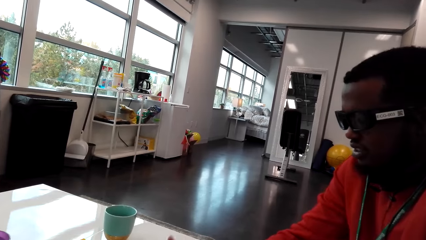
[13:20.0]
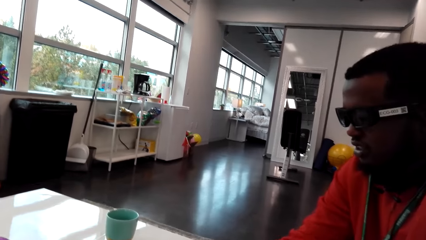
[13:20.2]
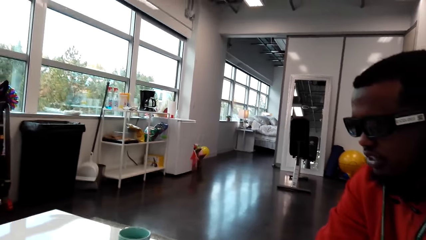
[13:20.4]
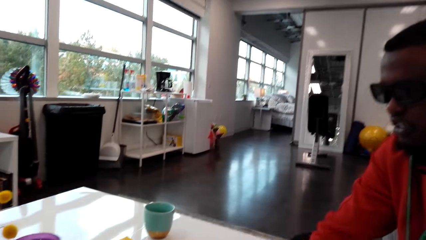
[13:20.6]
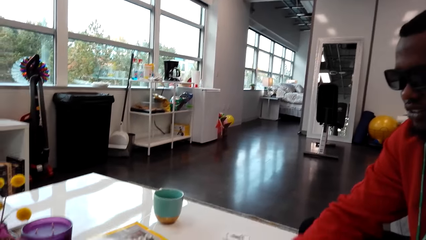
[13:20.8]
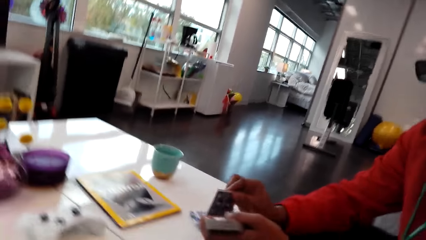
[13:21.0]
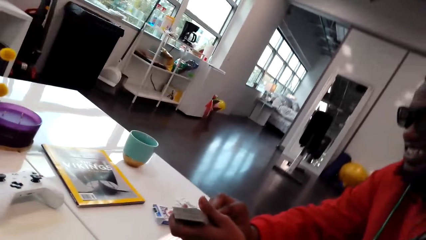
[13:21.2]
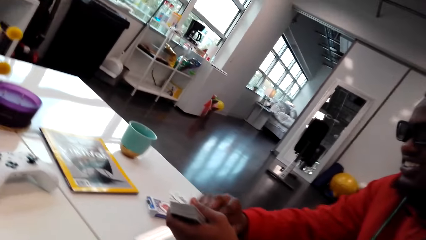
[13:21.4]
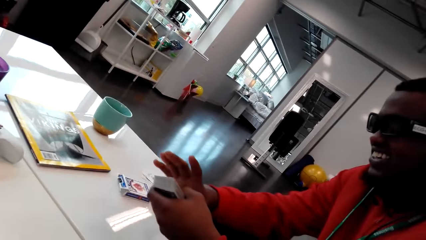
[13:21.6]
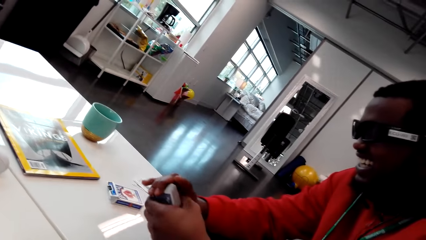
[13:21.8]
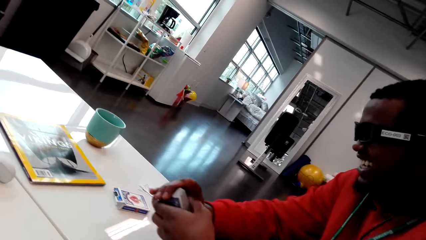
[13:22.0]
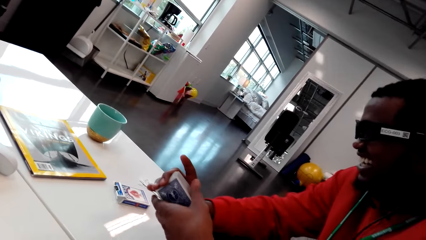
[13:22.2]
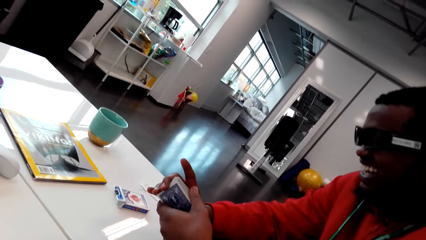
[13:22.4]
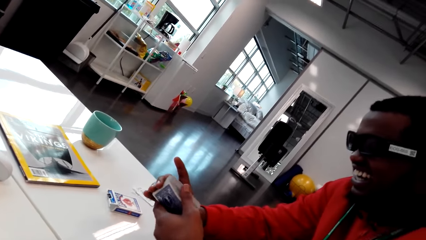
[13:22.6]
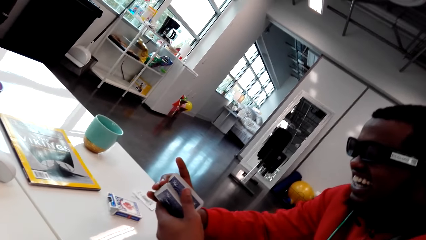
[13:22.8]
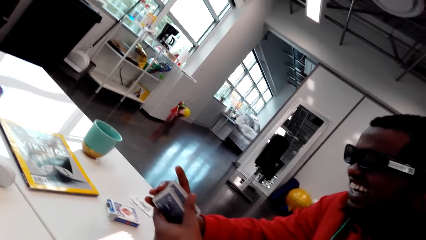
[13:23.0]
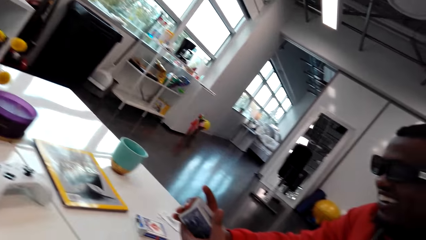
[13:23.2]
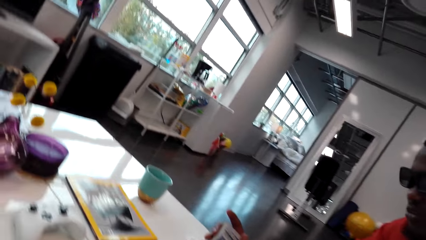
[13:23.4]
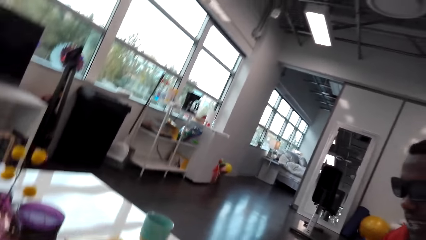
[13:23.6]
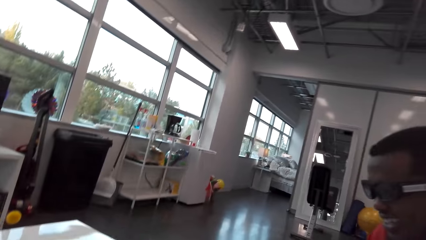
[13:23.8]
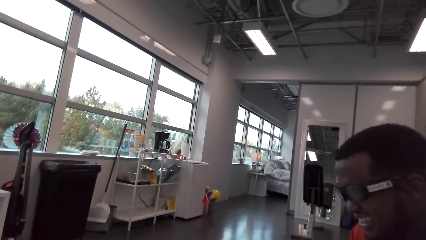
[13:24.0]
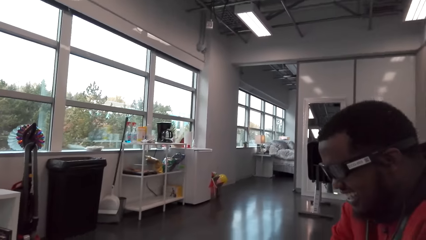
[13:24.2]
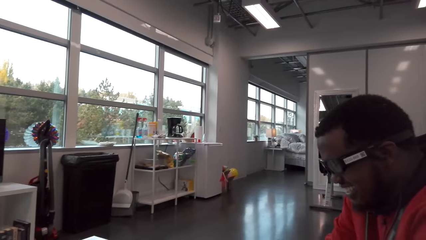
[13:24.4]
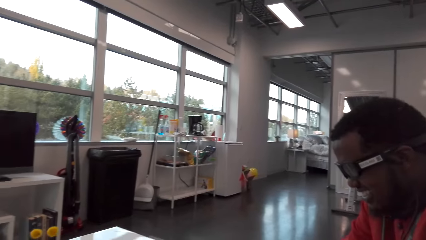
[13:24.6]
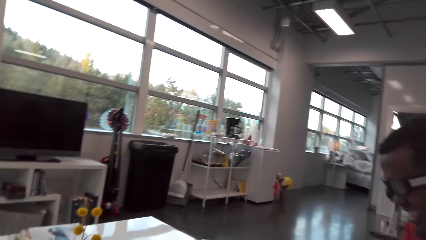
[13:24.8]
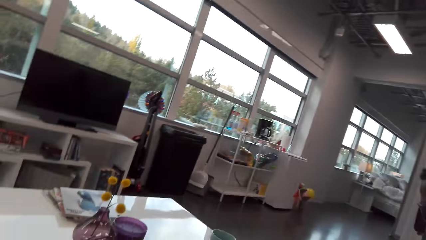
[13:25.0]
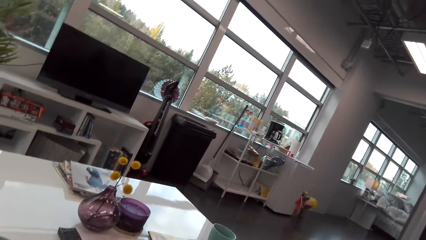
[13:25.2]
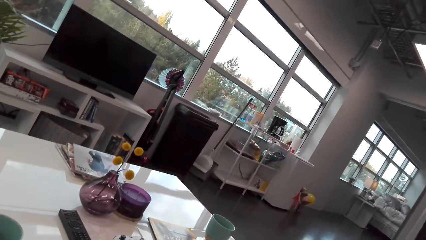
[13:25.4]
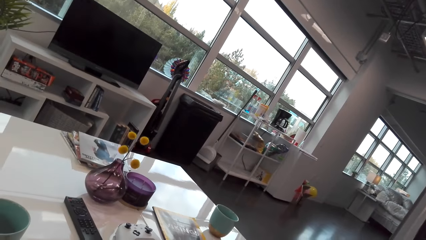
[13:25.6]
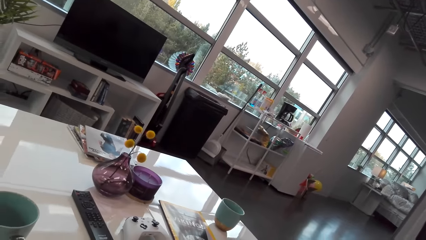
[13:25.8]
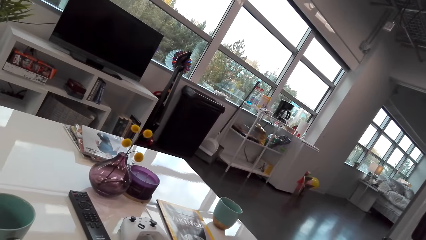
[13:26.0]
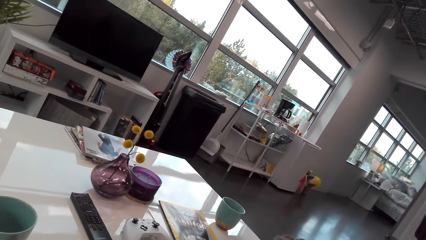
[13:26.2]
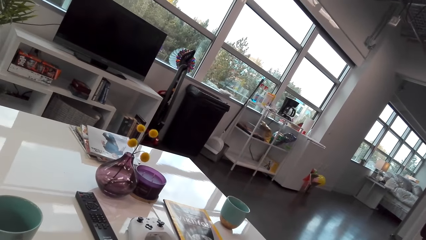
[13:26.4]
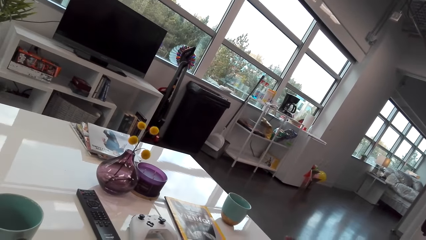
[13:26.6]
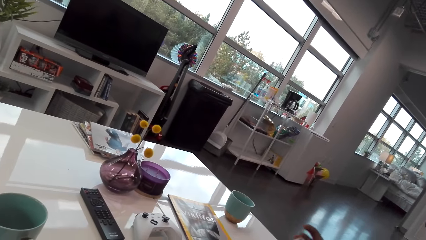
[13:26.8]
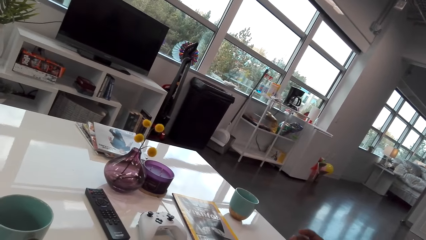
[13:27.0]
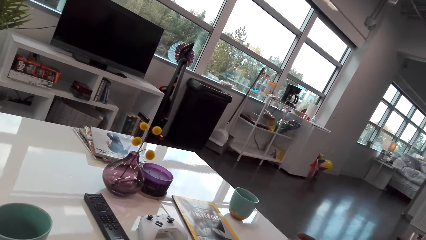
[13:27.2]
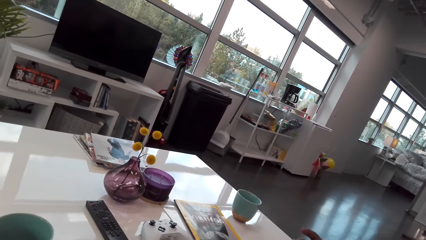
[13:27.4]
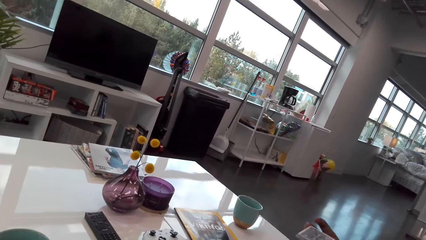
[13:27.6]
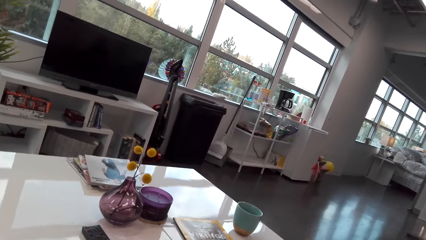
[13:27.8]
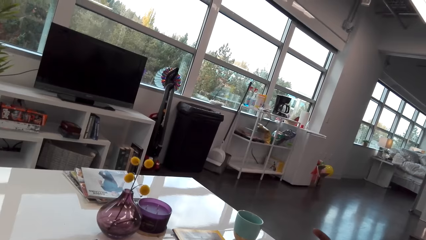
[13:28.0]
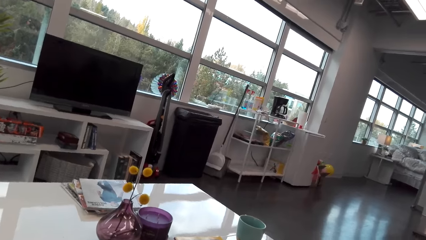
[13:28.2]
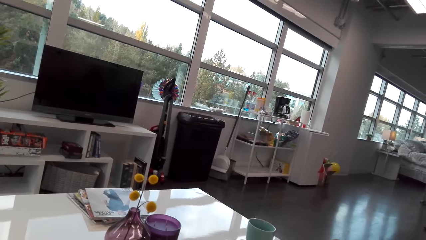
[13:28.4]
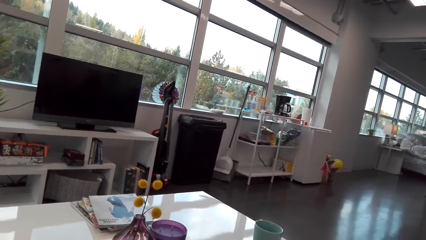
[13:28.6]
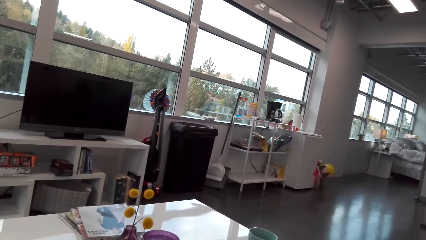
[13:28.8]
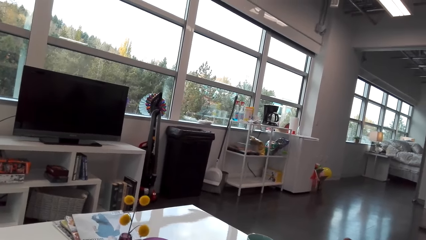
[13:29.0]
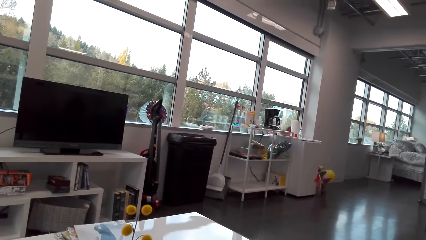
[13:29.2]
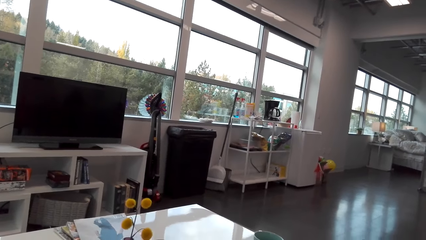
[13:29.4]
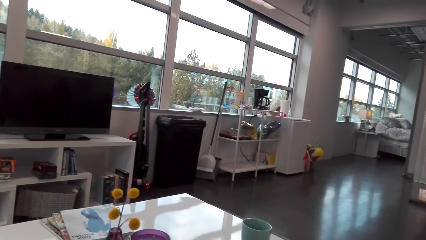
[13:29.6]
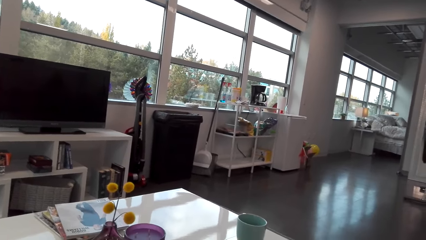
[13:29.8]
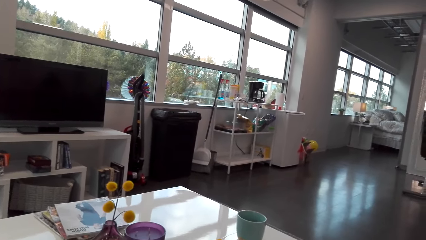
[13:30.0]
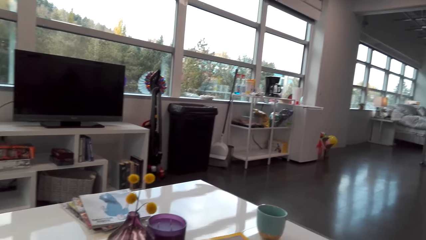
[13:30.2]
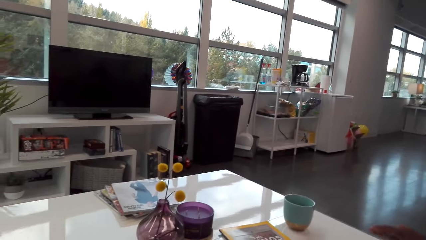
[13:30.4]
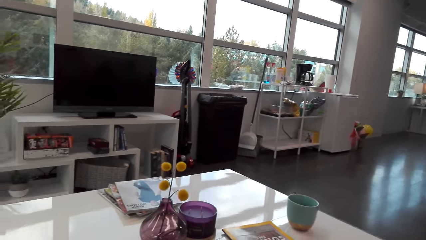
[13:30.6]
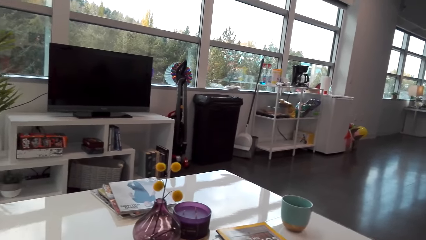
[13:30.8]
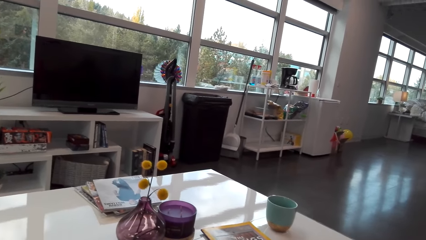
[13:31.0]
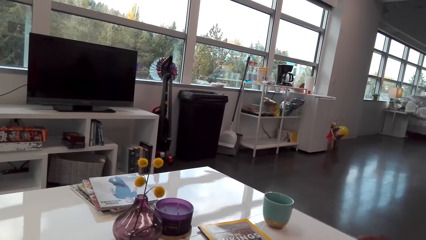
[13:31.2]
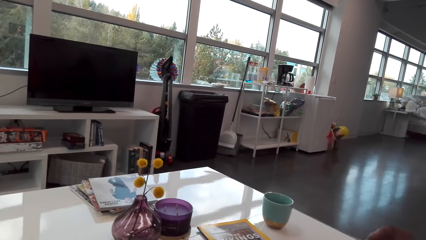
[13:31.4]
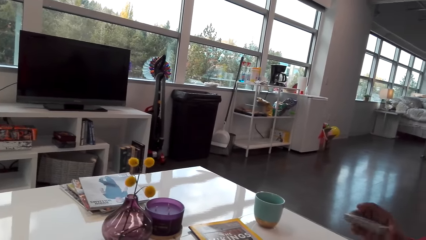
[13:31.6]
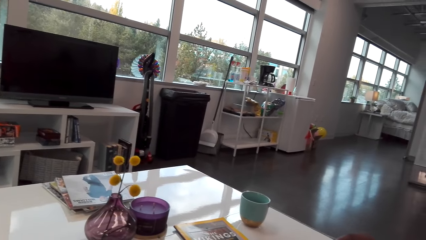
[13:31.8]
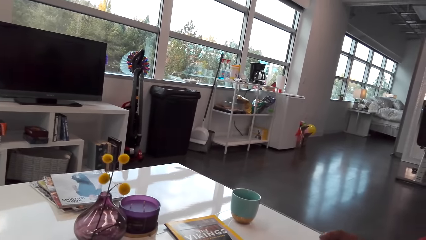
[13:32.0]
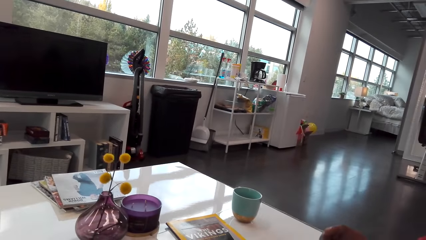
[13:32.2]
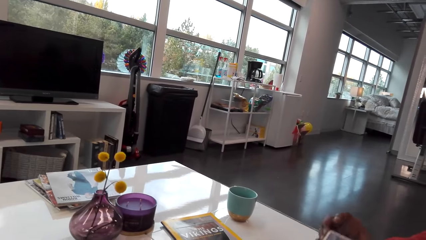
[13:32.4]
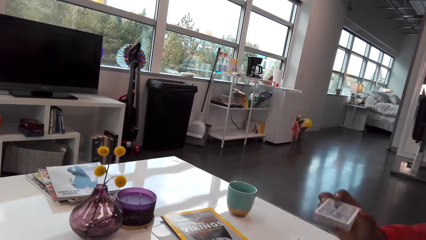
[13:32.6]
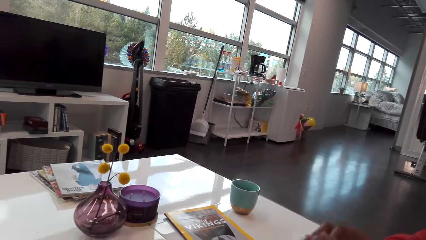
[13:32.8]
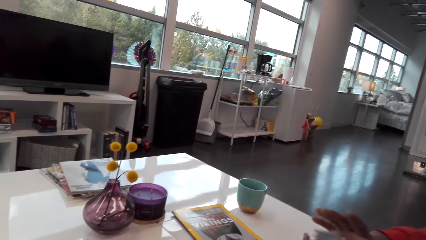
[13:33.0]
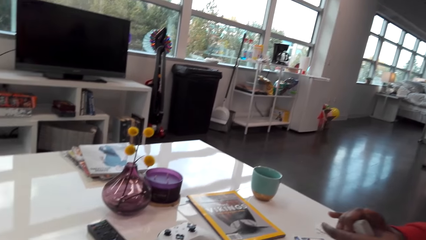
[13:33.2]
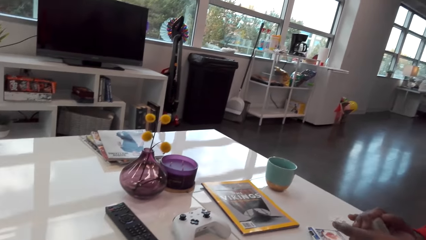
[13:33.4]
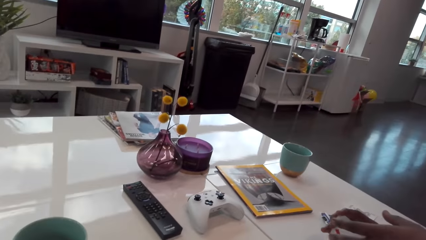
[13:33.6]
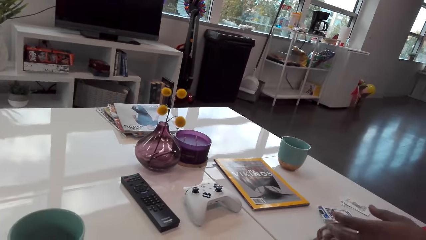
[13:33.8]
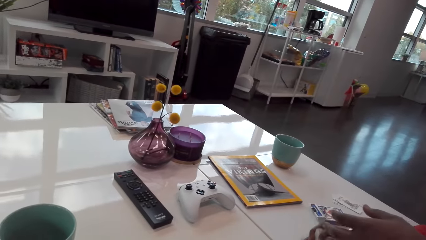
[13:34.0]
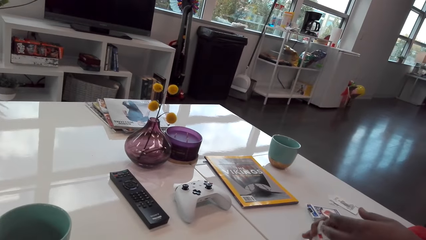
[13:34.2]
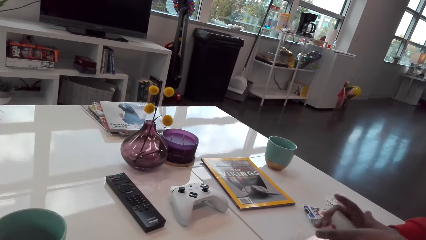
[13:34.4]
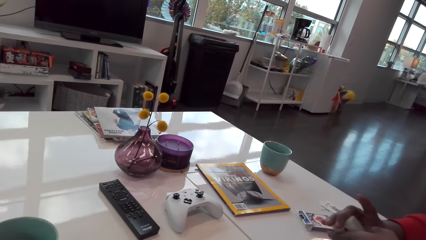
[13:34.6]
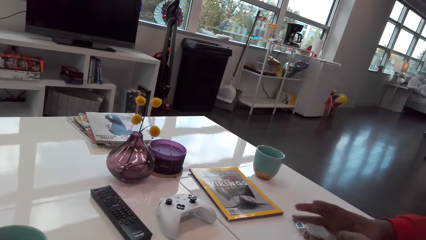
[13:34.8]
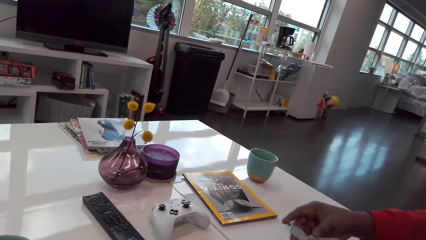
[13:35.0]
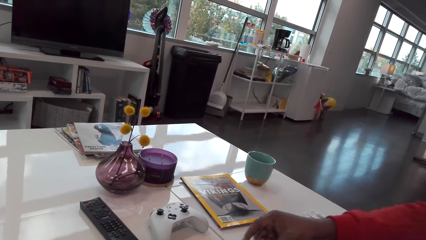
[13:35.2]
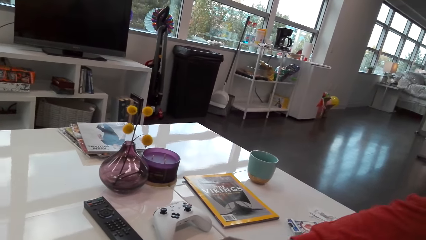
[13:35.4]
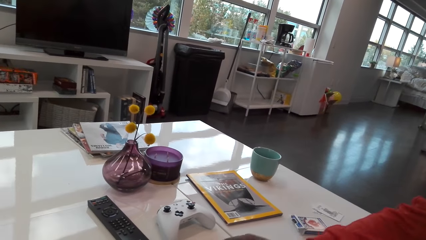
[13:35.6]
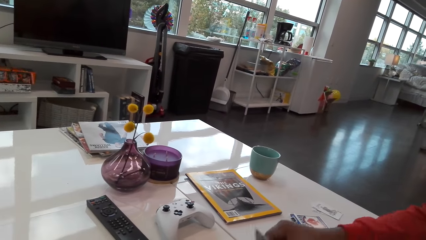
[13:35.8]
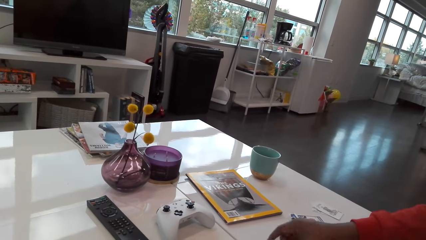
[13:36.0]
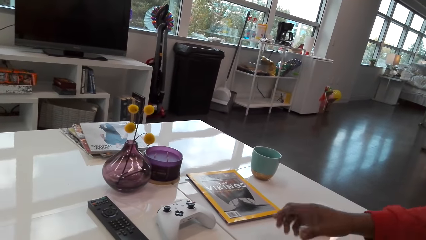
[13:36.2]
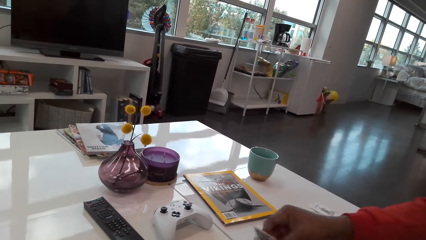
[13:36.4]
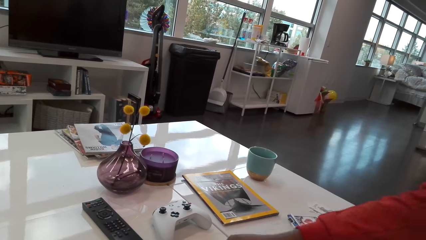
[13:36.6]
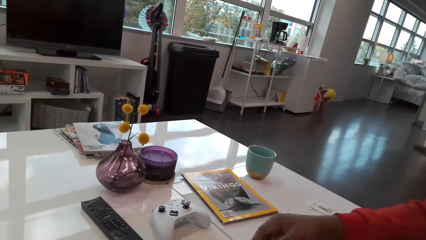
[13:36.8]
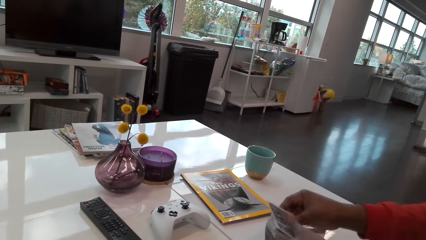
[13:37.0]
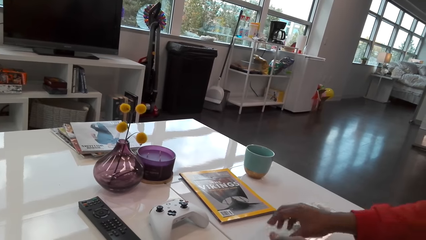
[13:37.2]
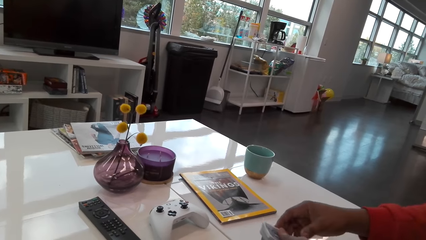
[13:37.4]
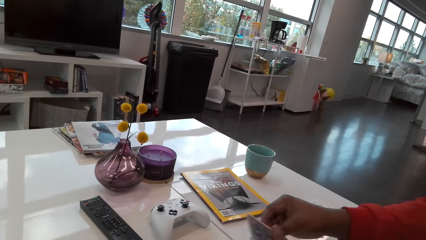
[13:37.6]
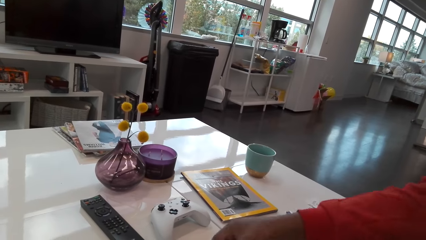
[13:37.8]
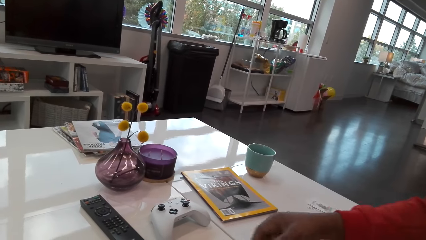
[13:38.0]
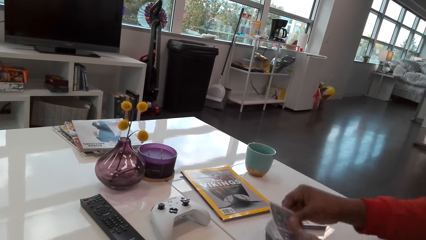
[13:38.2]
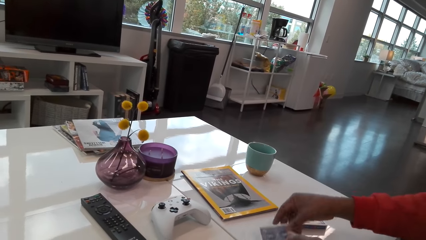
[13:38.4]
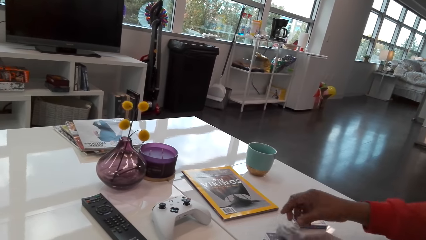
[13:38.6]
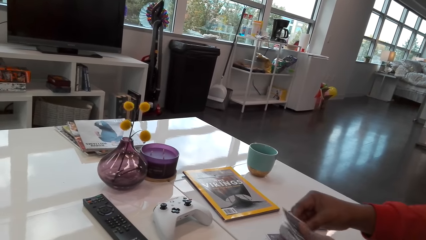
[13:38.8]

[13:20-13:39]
The camera wearer talks and laughs. A man shuffles cards. The man talks with the camera wearer. The camera wearer talks. The man shares out cards.
